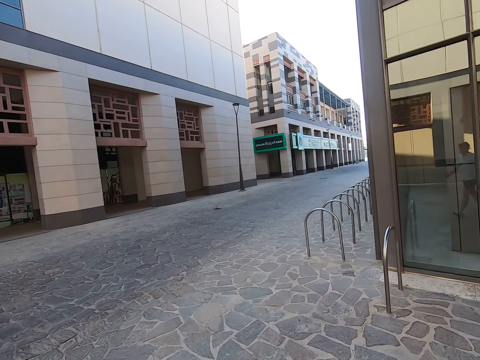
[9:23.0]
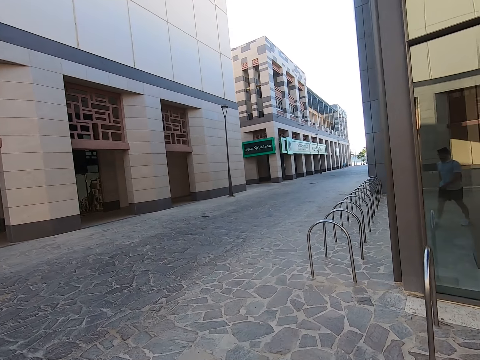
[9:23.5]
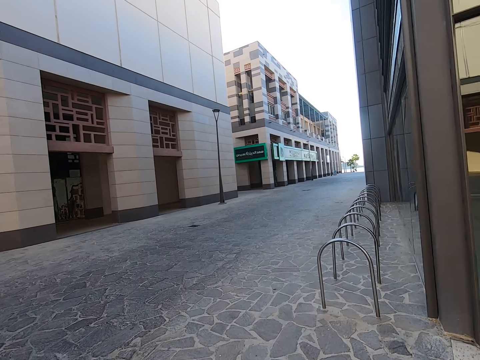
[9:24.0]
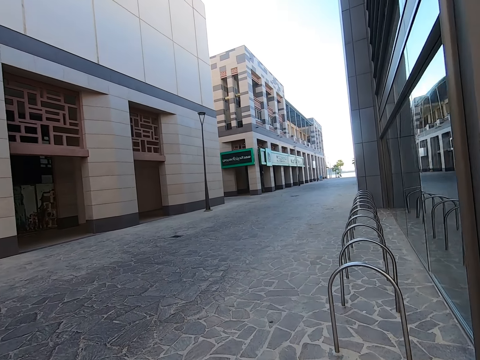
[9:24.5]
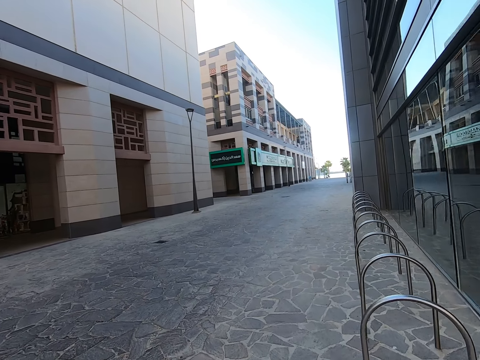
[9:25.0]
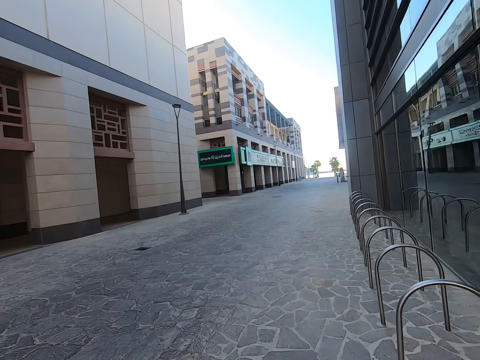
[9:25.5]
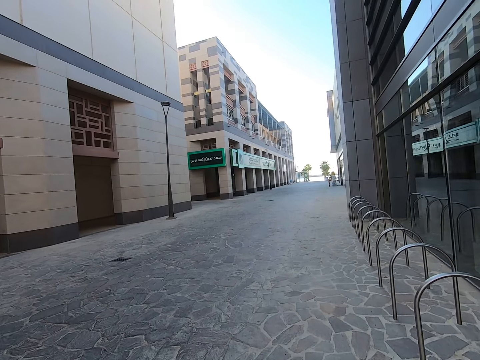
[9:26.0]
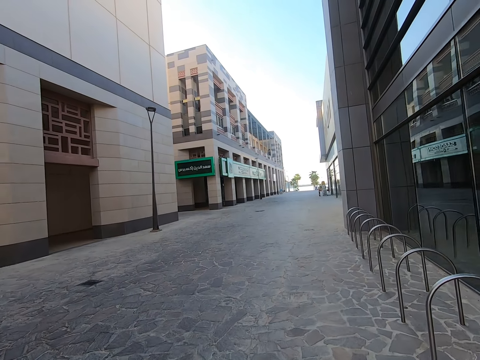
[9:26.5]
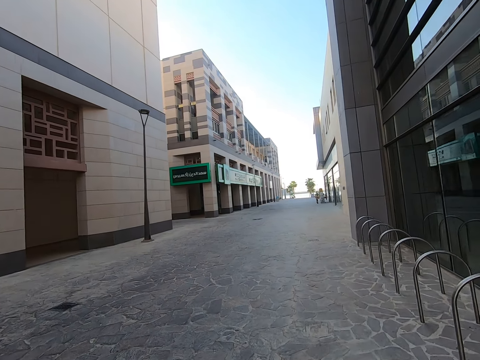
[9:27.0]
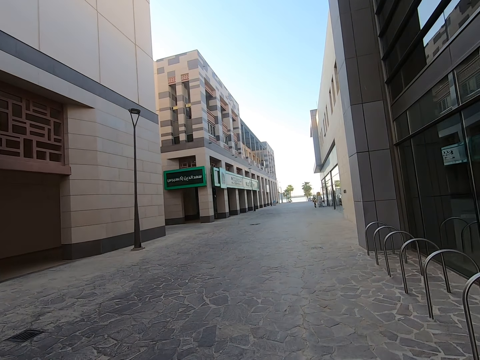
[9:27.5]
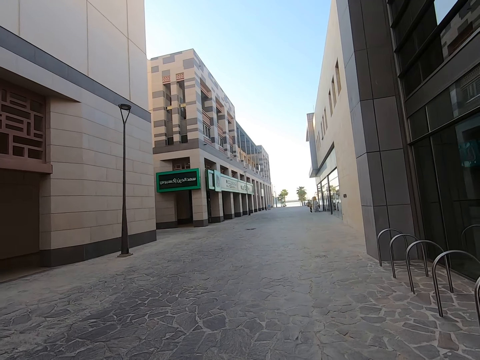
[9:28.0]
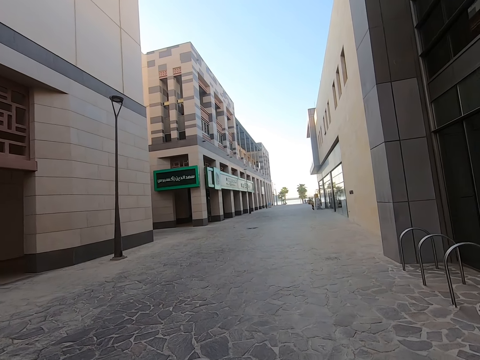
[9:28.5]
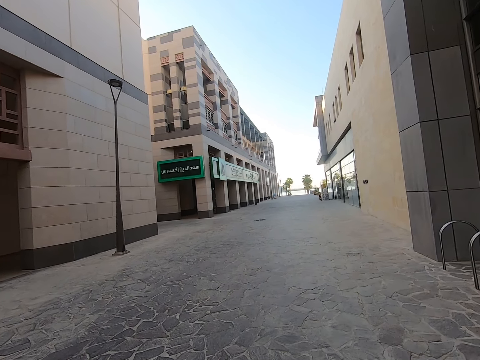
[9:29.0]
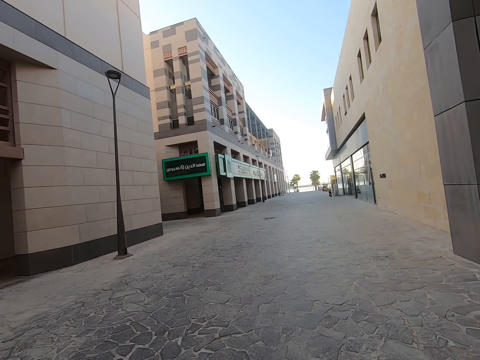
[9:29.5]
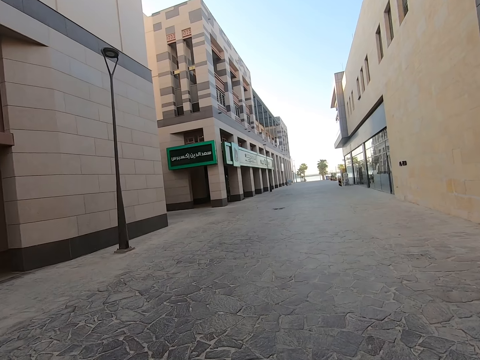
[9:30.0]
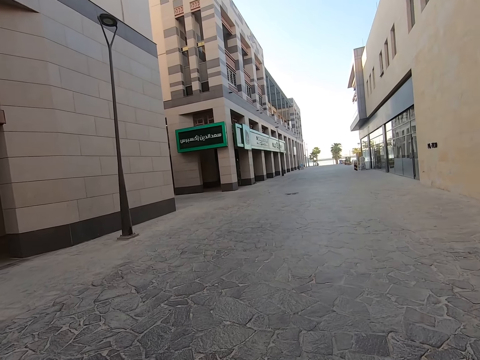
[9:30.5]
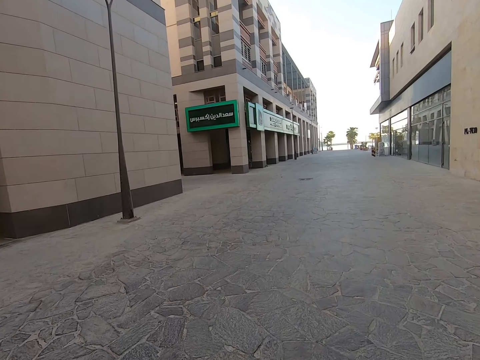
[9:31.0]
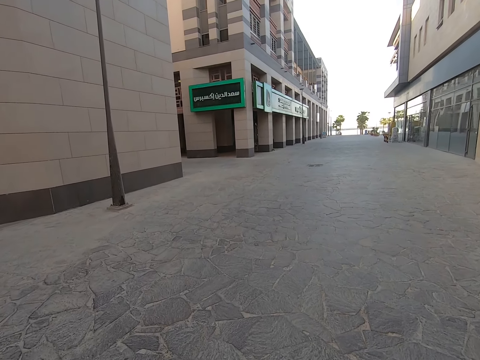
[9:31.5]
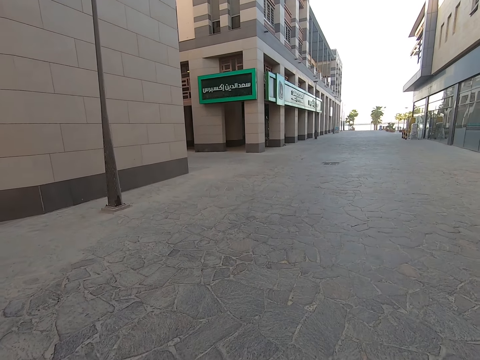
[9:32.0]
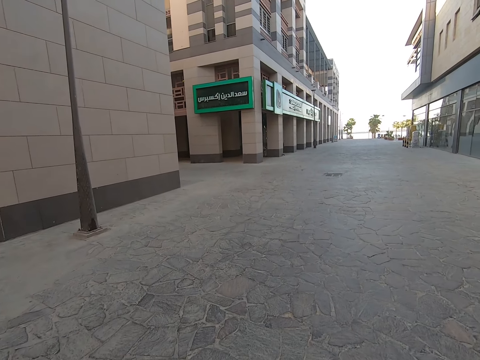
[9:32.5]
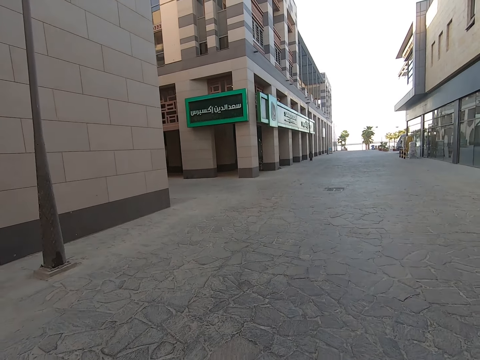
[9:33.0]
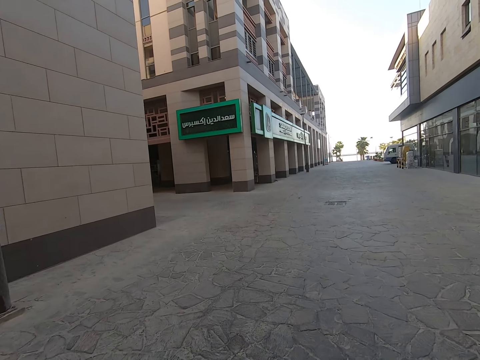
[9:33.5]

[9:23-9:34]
The camera wearer takes a turn to his right.

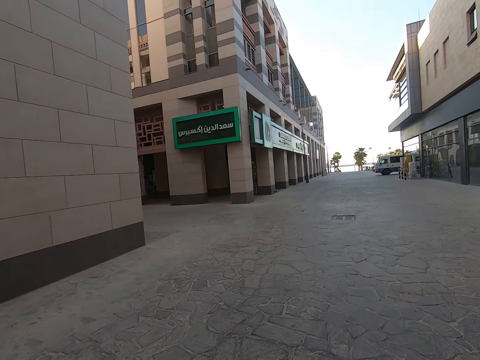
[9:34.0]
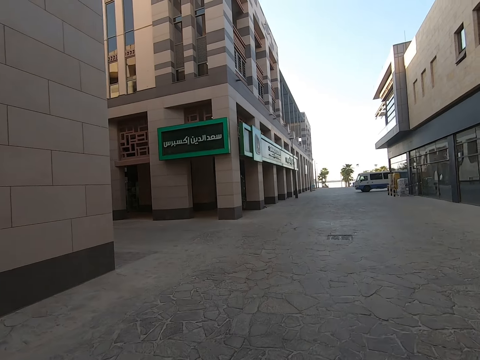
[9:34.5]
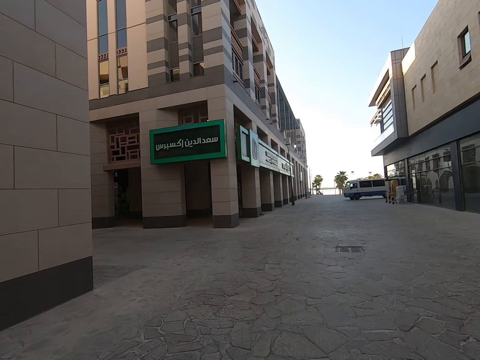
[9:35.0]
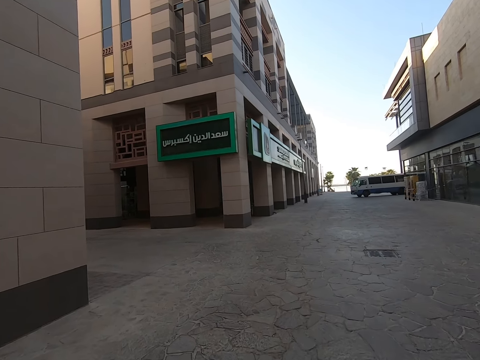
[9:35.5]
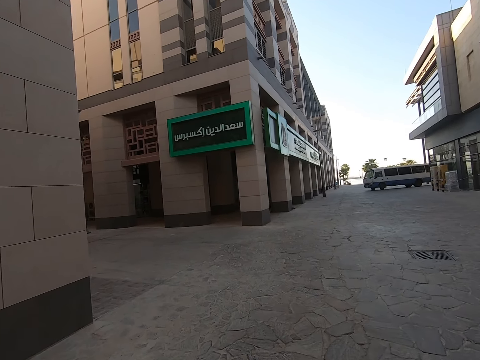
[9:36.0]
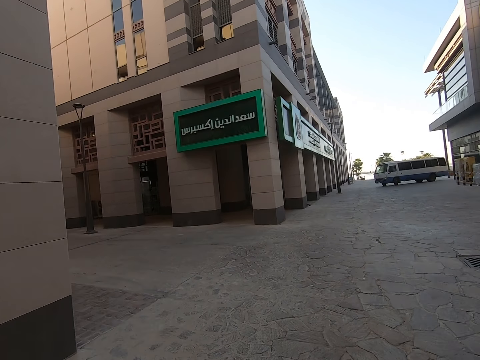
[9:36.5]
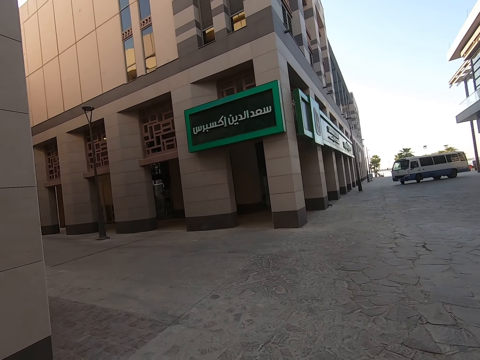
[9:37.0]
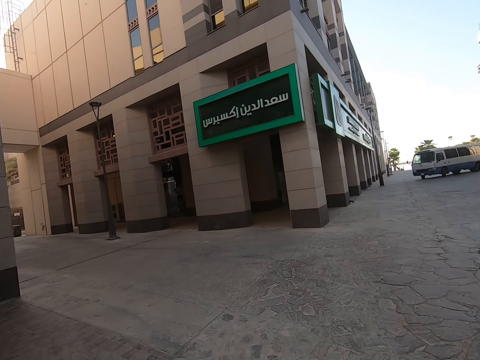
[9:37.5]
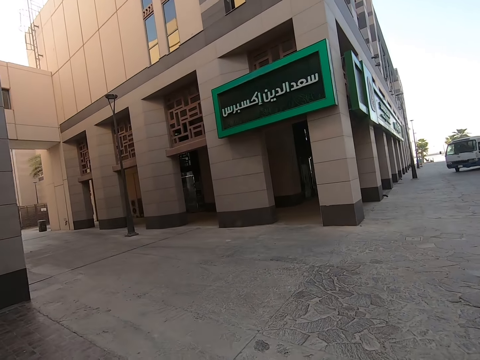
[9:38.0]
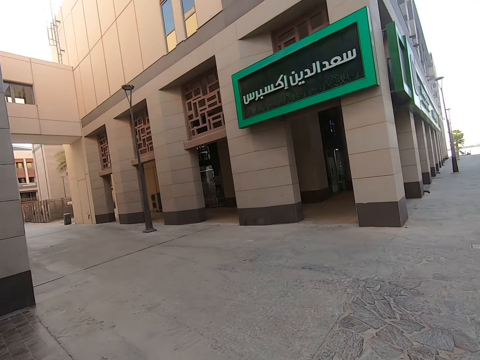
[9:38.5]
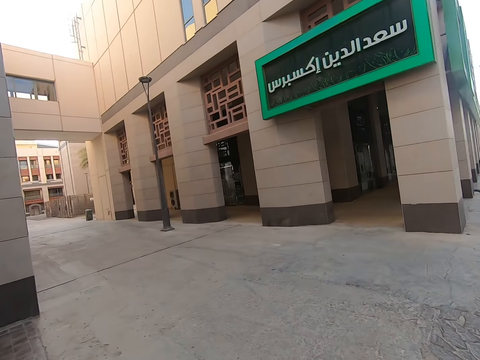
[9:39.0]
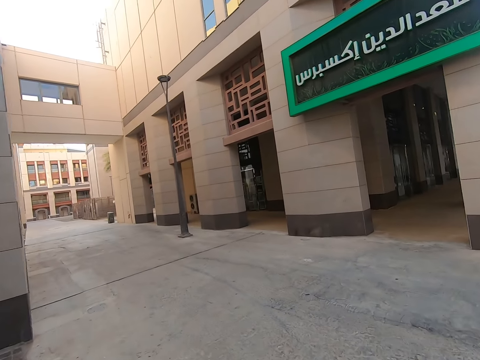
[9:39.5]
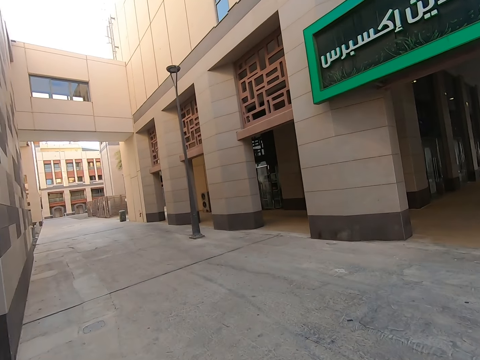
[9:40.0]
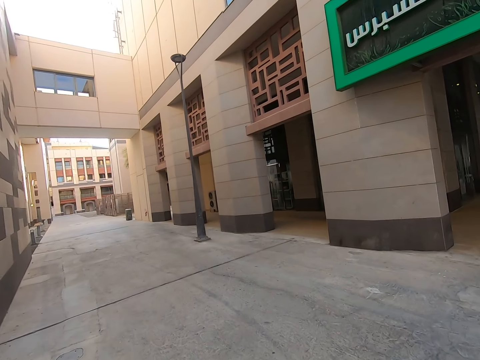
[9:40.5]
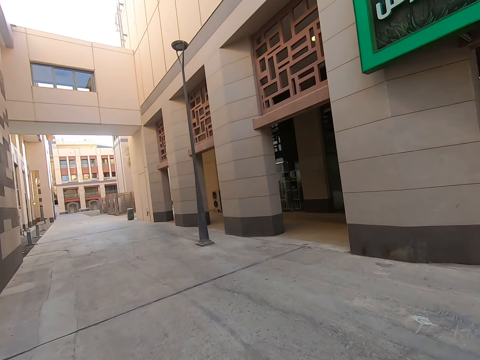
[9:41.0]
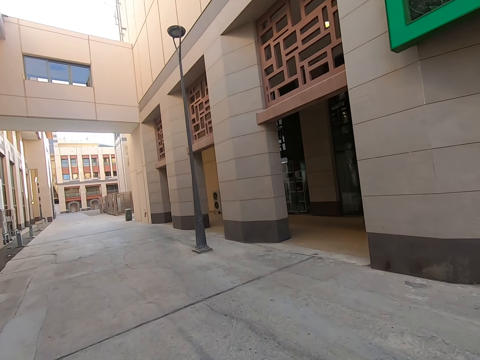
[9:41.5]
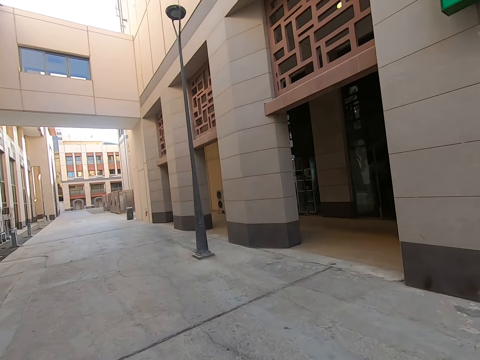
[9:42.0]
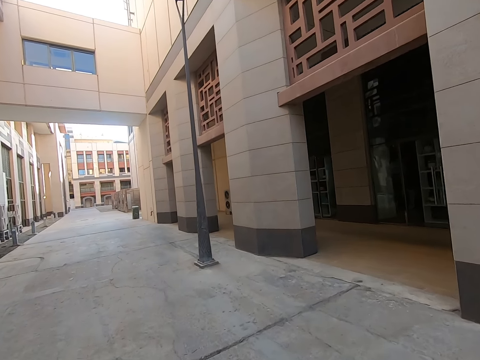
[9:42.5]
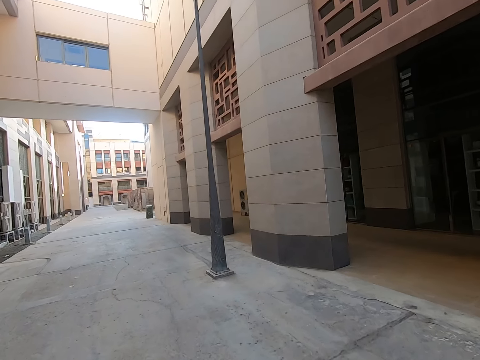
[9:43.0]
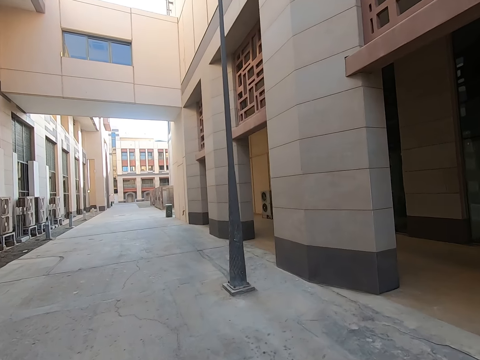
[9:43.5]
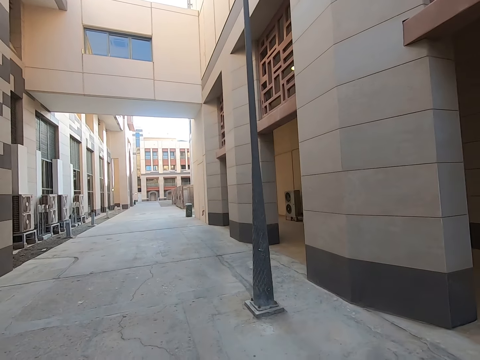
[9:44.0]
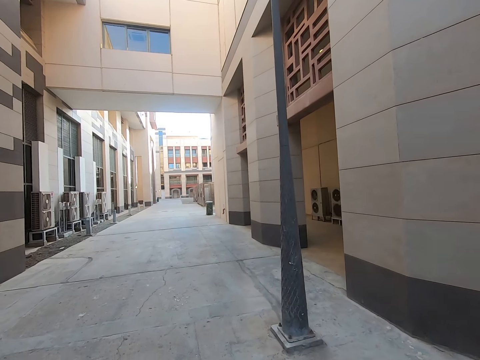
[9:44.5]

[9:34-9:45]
The camera wearer takes a turn to his left.

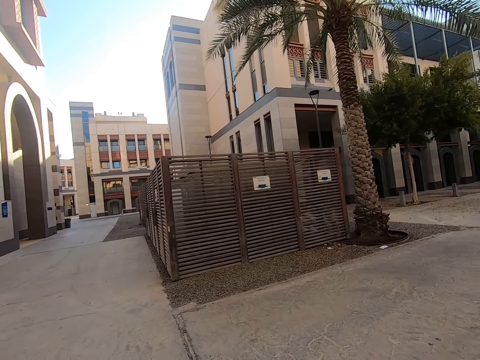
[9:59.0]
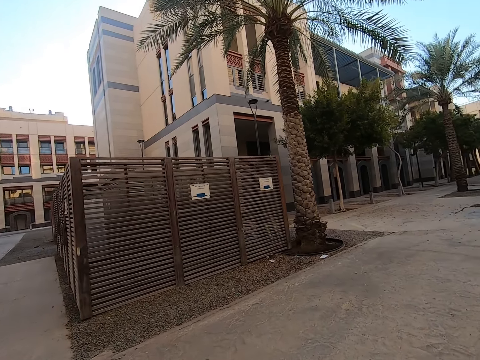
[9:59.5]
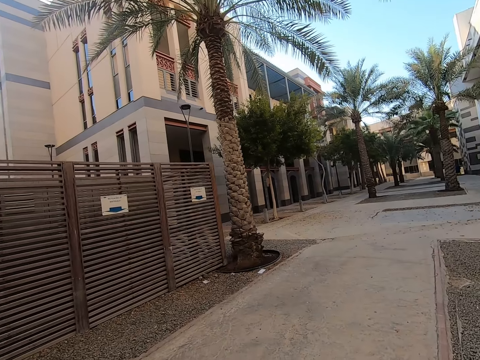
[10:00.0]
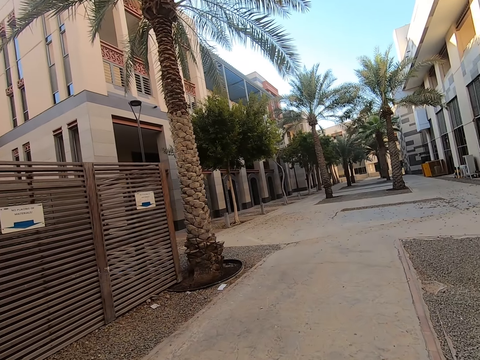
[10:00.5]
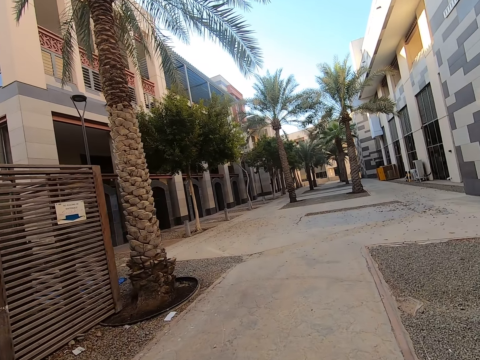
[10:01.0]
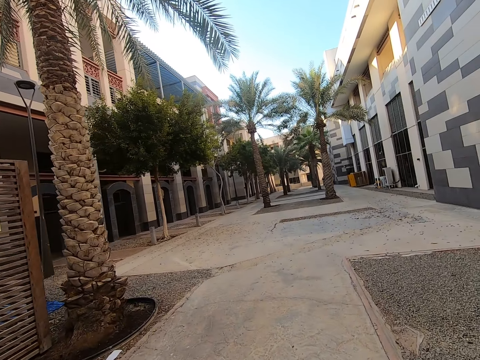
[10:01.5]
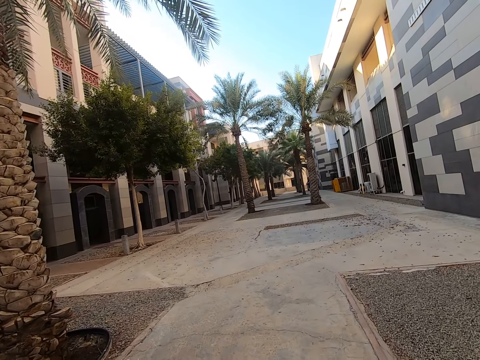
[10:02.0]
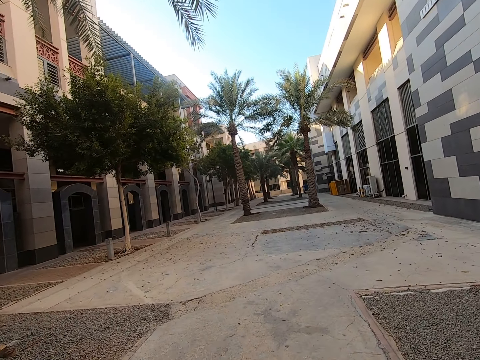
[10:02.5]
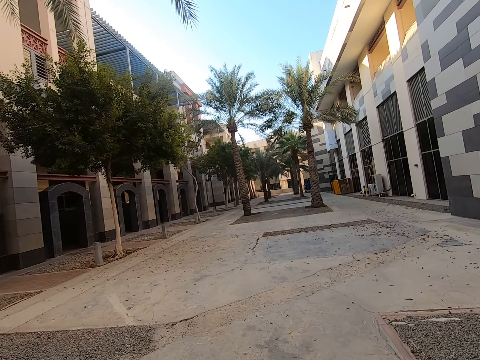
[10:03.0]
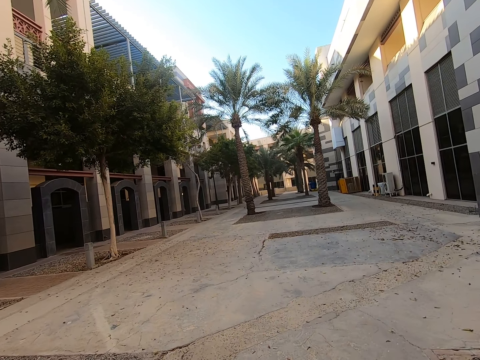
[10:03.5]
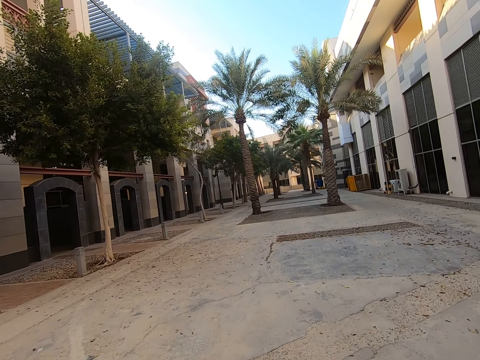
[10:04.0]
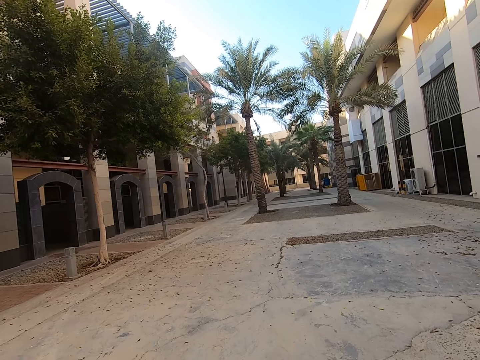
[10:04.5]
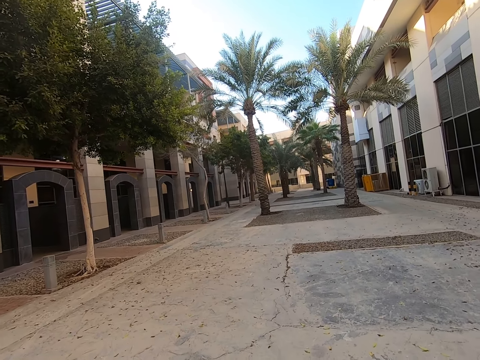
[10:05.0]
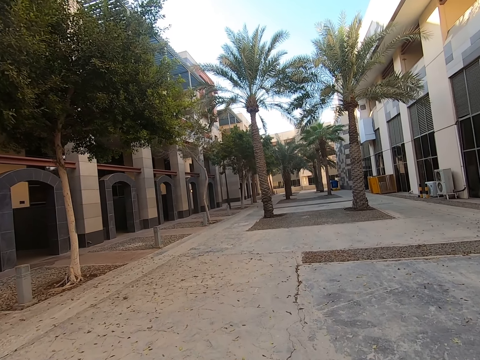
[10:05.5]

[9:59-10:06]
The camera wearer takes a turn to his right and walks on a sidewalk.
